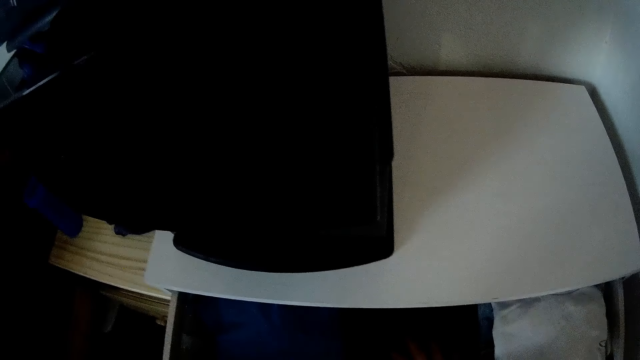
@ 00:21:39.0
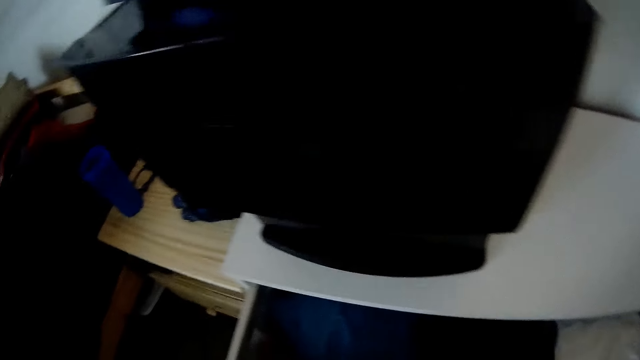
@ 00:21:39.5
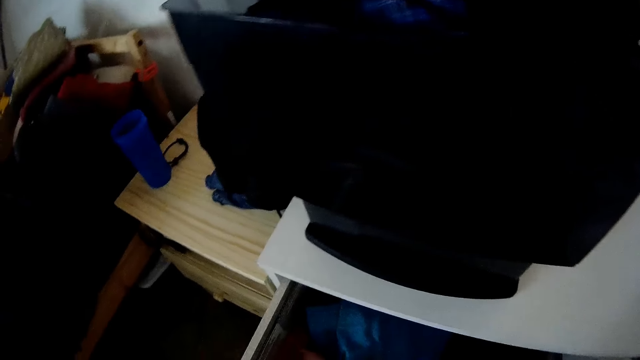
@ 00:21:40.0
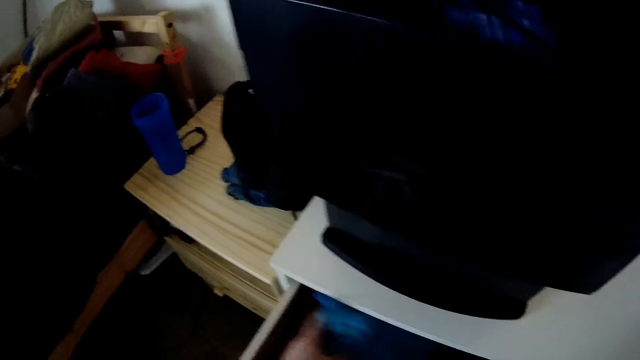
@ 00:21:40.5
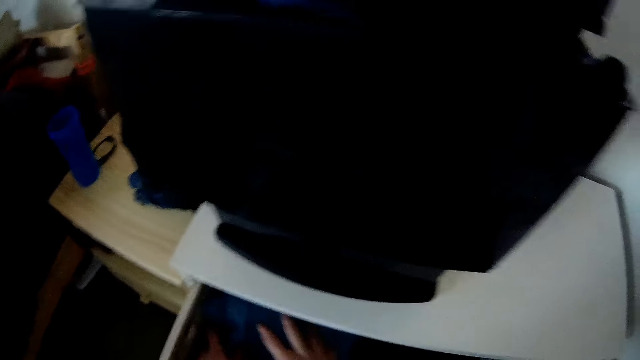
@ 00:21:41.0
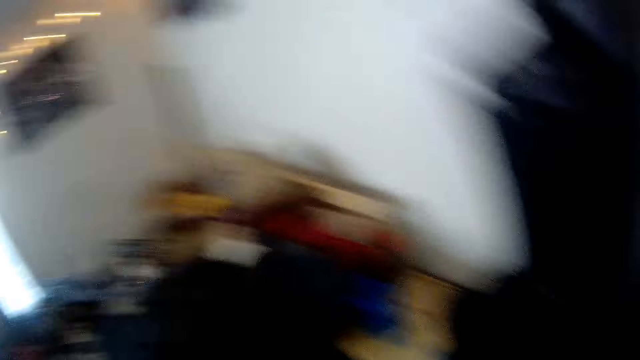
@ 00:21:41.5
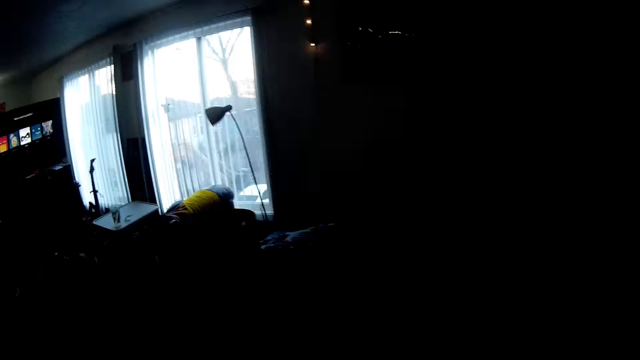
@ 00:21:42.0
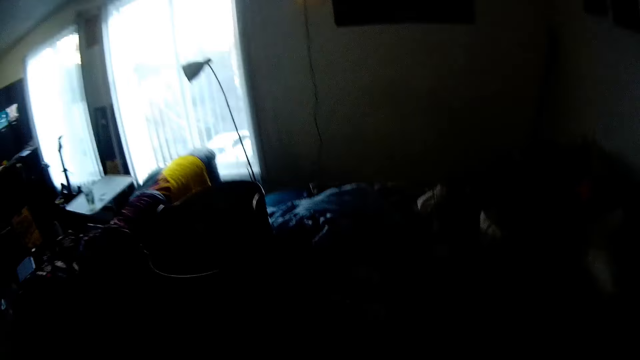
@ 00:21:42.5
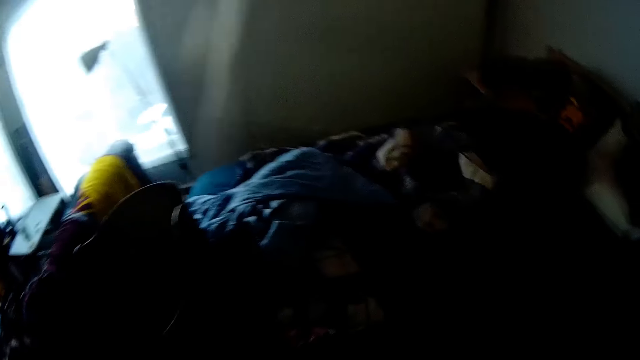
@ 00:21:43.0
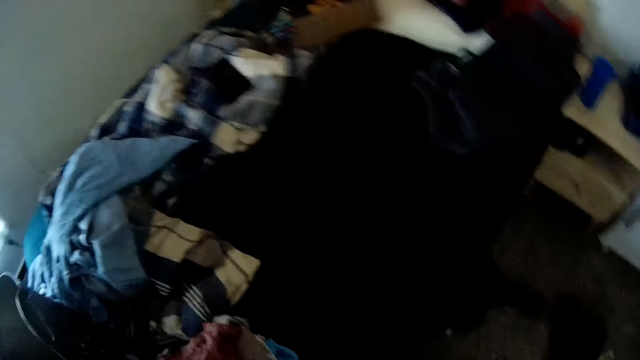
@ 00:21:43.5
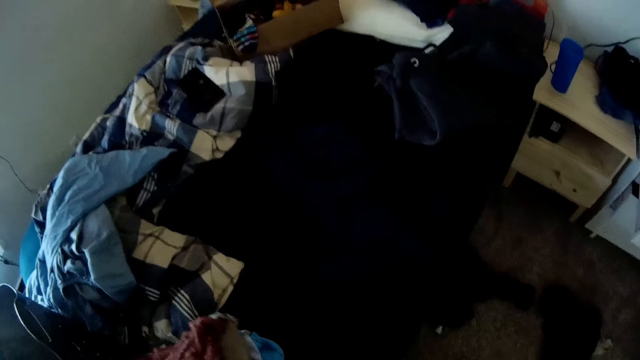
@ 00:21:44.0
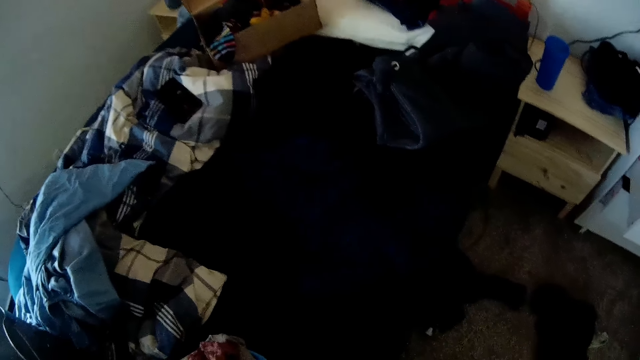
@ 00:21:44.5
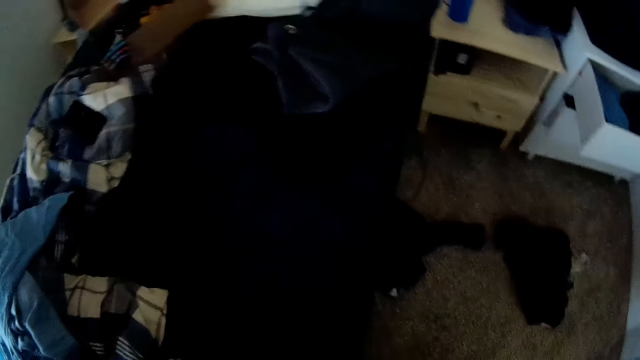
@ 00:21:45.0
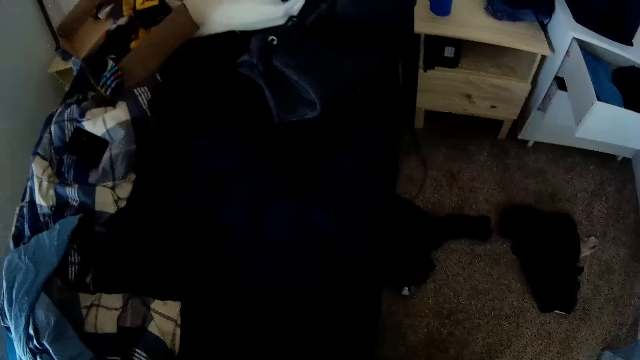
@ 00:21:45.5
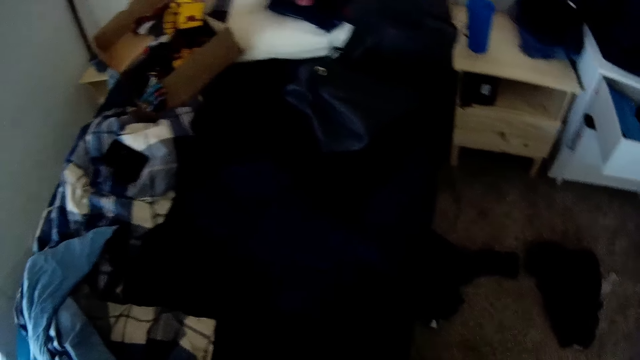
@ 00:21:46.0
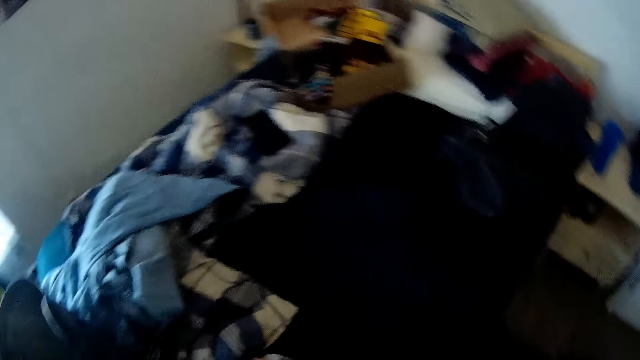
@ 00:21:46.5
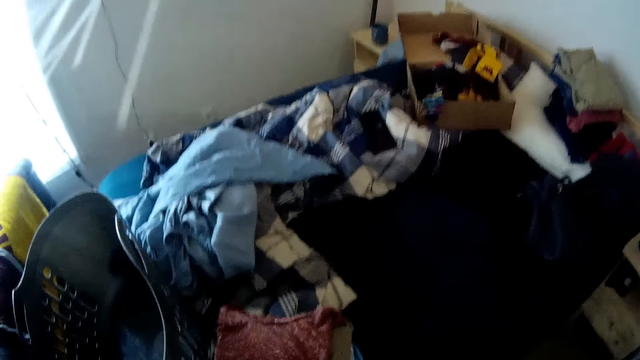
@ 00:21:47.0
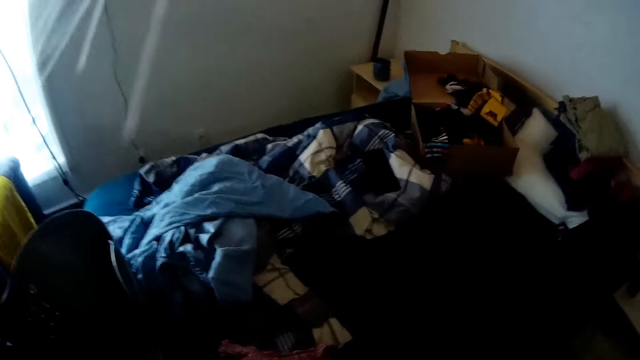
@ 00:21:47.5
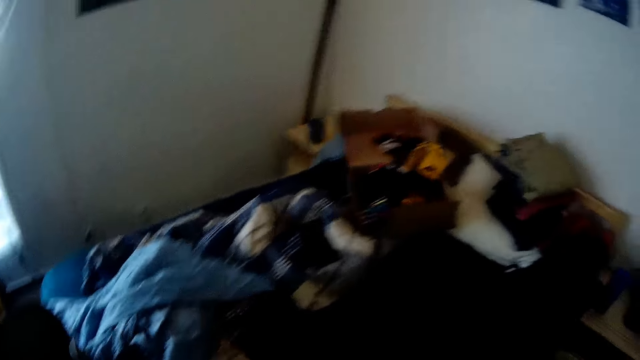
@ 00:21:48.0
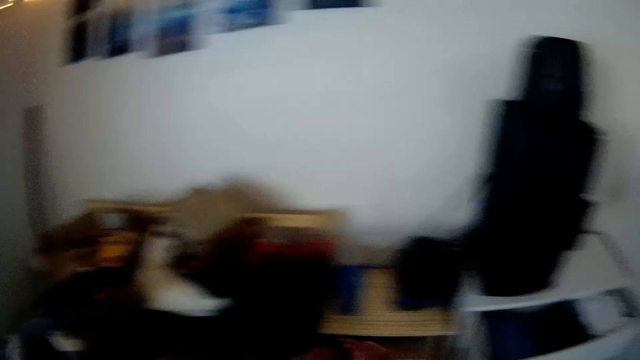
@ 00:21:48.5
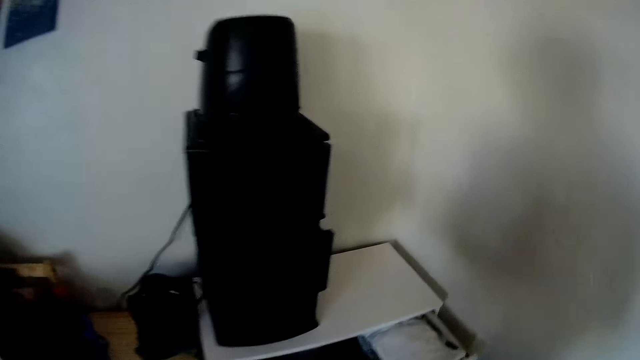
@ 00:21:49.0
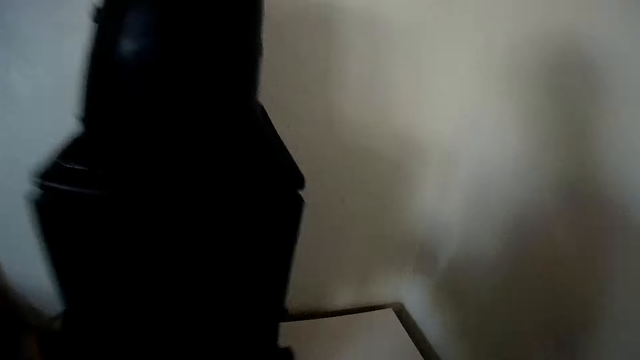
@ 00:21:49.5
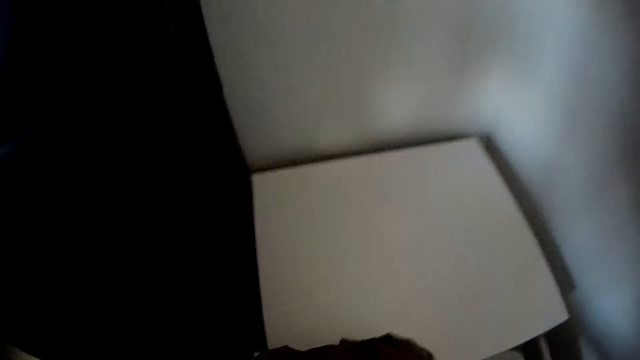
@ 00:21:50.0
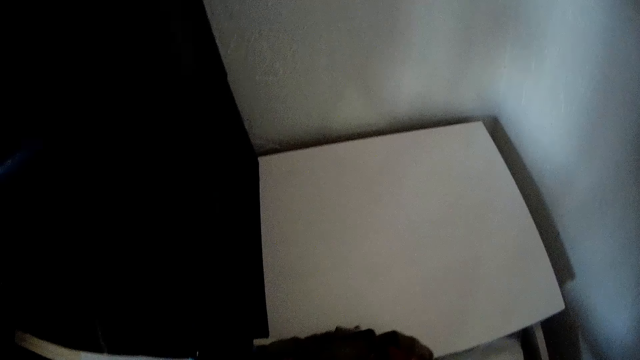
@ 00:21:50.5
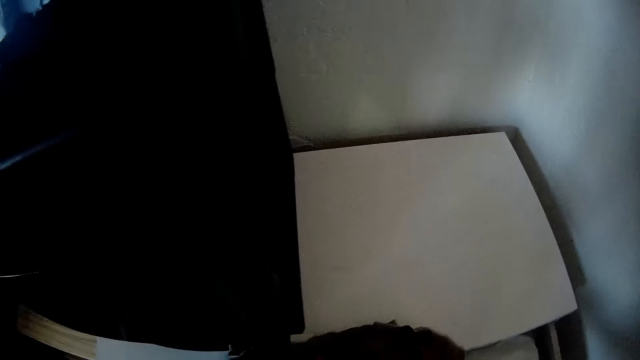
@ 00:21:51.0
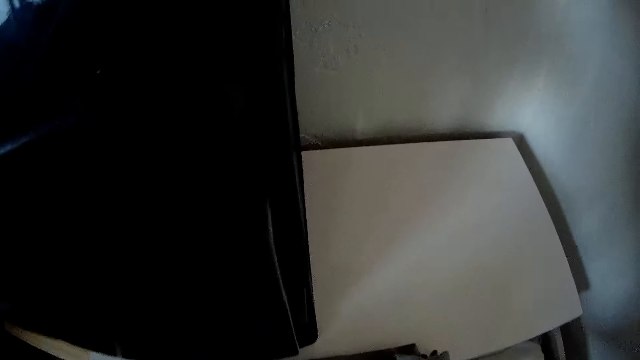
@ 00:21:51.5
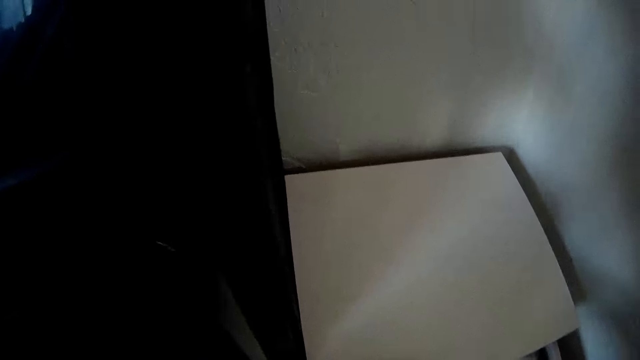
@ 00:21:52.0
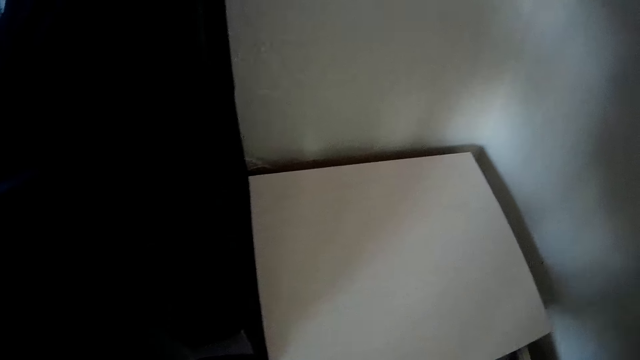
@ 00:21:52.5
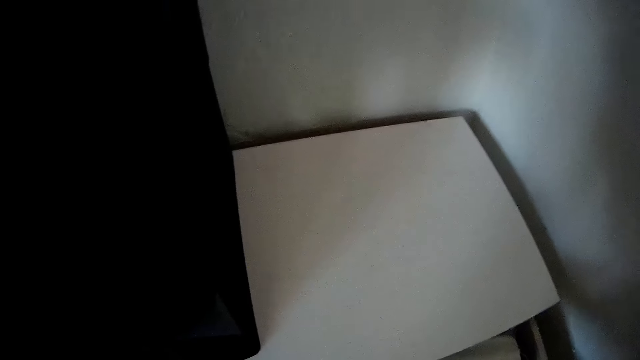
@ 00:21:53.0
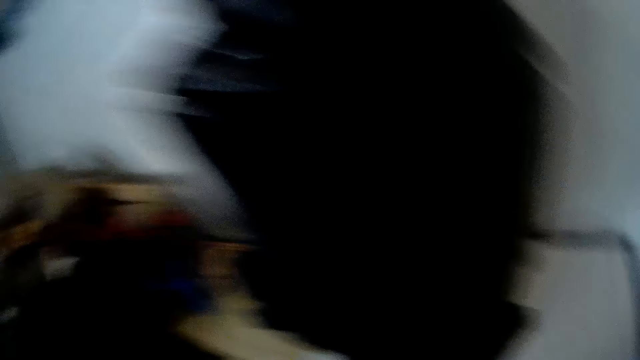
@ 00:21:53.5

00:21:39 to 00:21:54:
The camera wearer adjusts the pieces of cloth in the cupboard with his right hand. He holds a cloth. He drops a second red cloth on the bed with both hands. He arranges the cloth in the drawer.

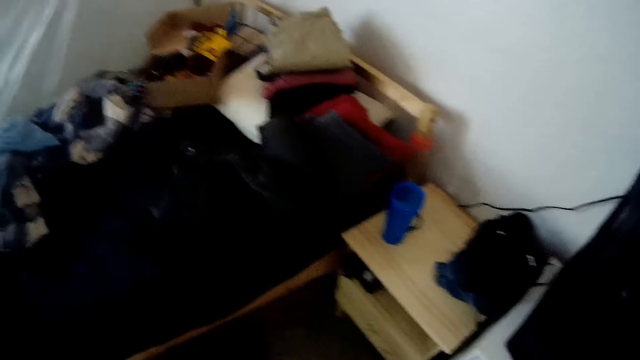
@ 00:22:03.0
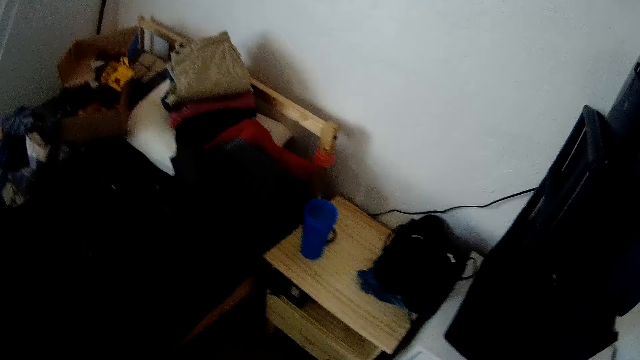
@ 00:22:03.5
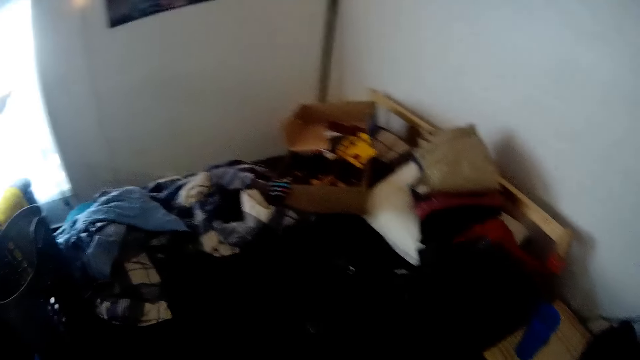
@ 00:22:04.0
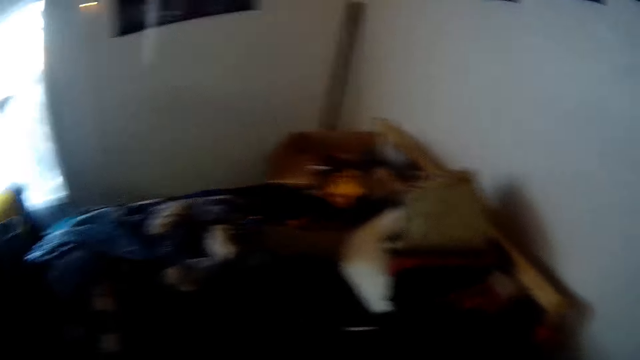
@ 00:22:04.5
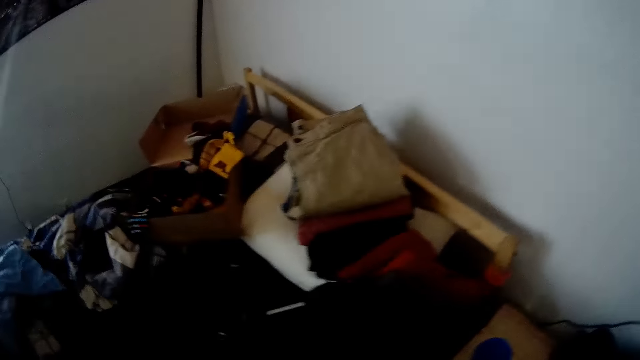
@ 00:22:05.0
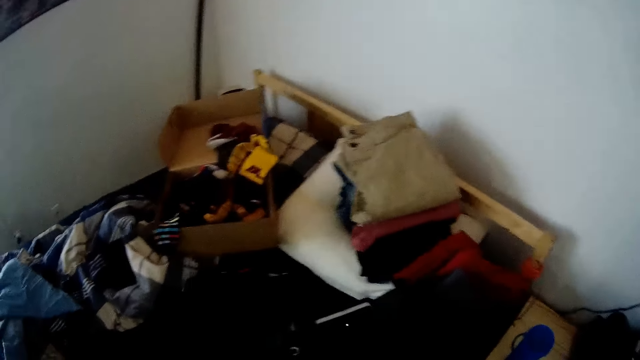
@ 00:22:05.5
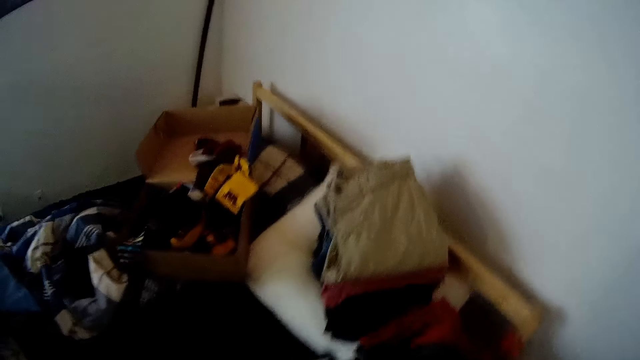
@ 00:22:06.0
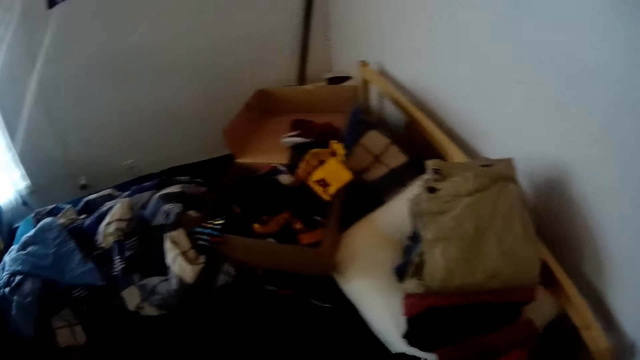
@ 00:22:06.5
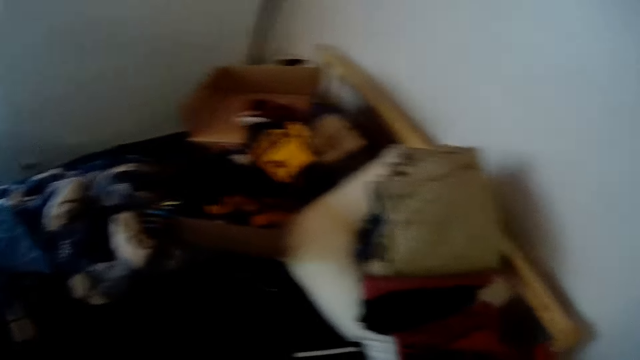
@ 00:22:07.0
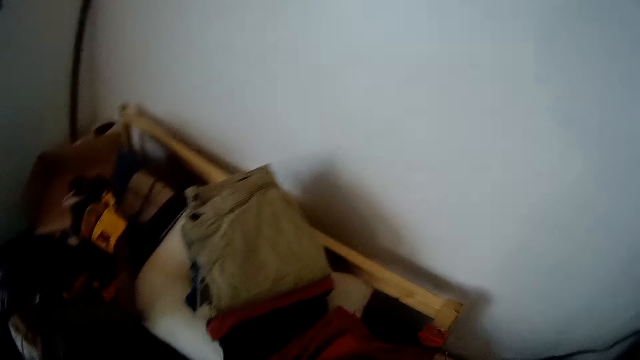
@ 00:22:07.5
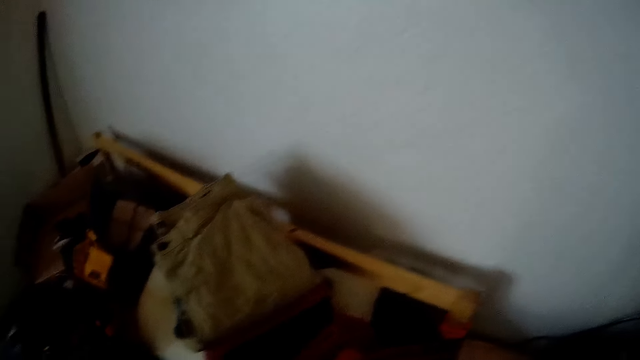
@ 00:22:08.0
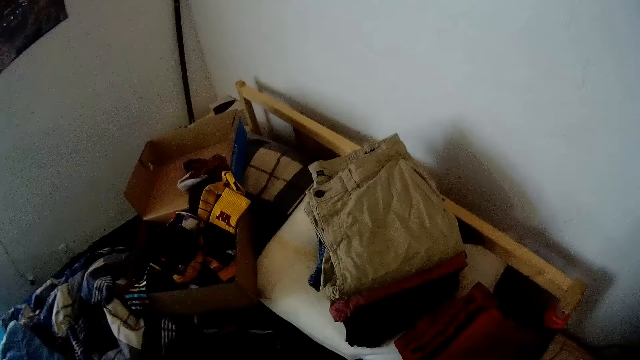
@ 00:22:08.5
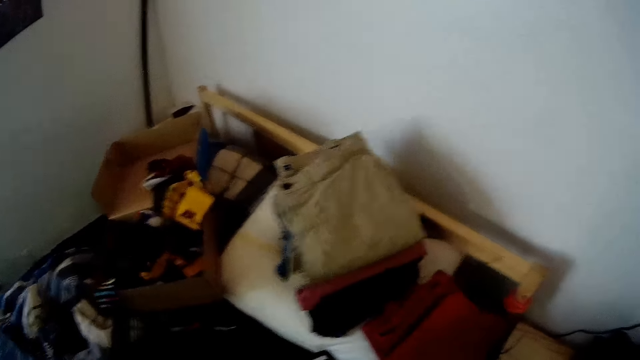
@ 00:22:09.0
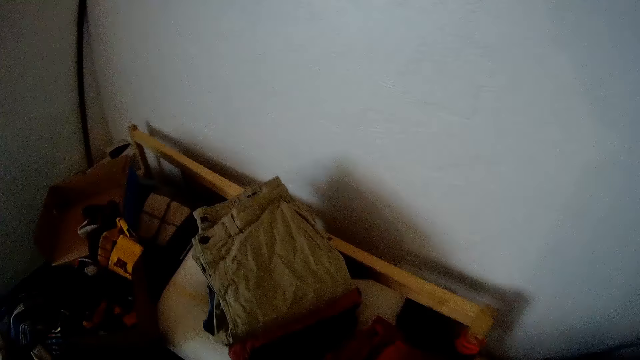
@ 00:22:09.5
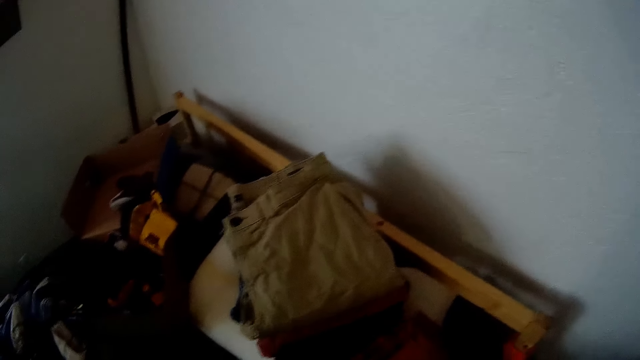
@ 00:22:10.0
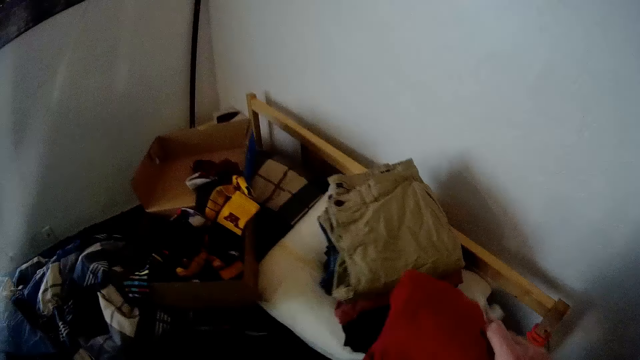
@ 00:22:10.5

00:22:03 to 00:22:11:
The camera wearer picks a third red cloth from the bed with his right hand.
